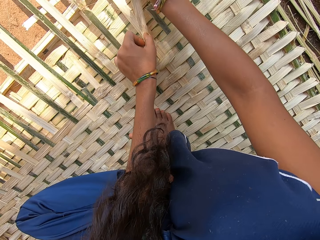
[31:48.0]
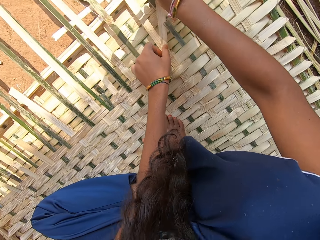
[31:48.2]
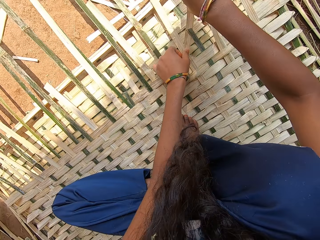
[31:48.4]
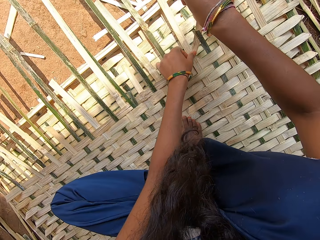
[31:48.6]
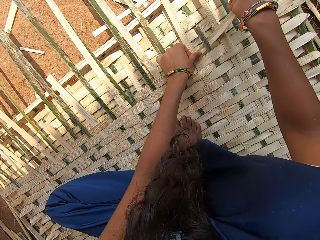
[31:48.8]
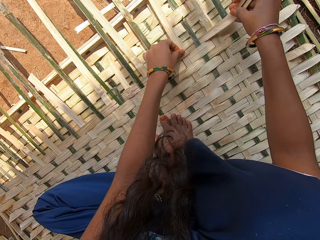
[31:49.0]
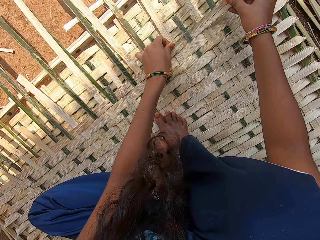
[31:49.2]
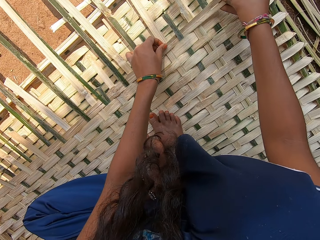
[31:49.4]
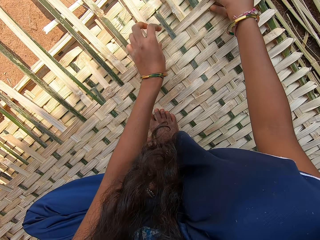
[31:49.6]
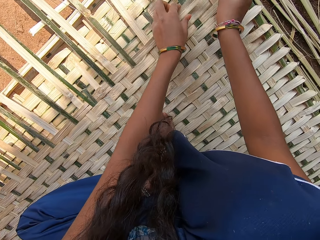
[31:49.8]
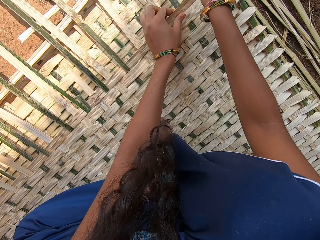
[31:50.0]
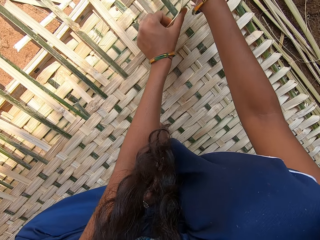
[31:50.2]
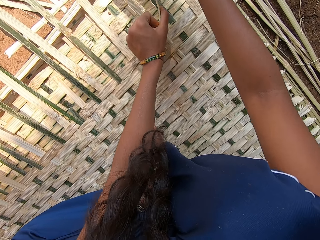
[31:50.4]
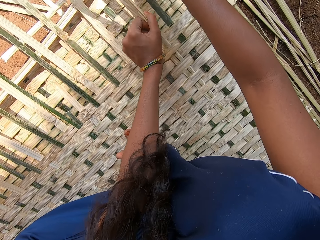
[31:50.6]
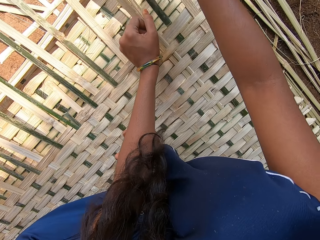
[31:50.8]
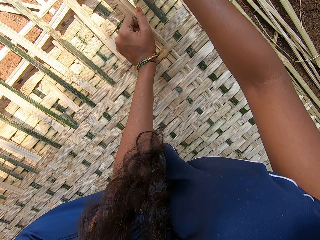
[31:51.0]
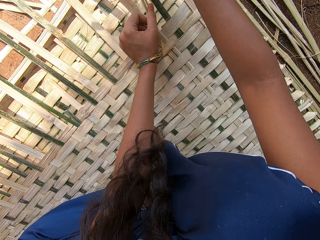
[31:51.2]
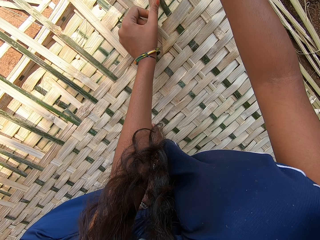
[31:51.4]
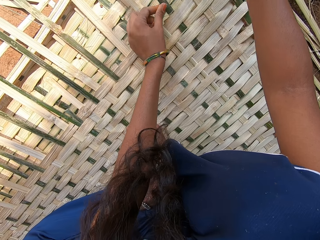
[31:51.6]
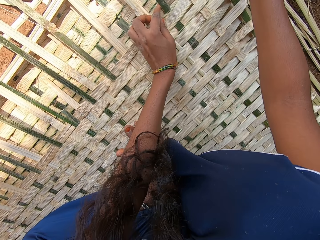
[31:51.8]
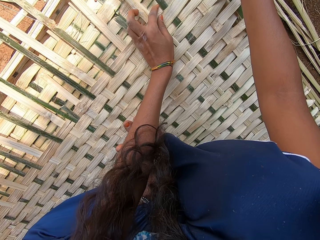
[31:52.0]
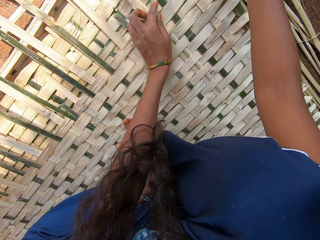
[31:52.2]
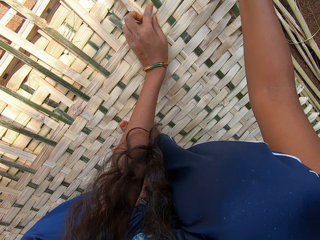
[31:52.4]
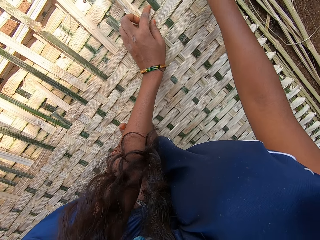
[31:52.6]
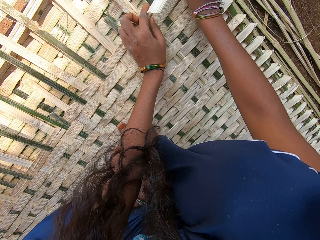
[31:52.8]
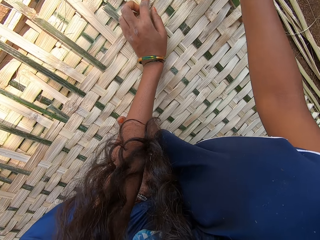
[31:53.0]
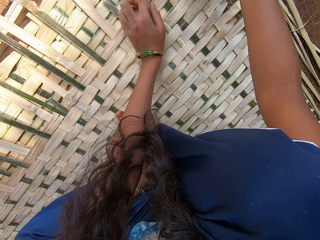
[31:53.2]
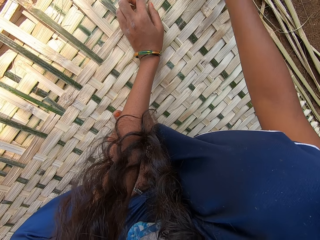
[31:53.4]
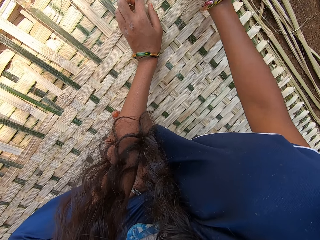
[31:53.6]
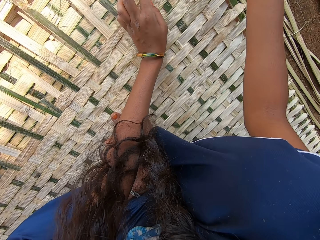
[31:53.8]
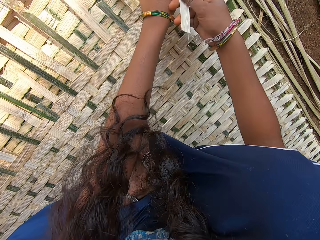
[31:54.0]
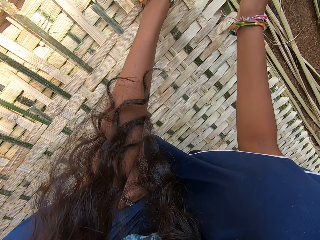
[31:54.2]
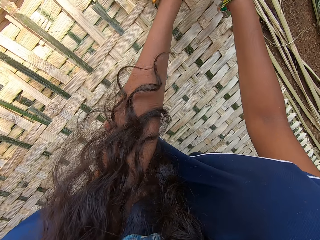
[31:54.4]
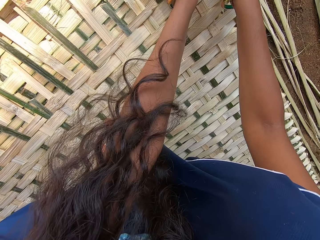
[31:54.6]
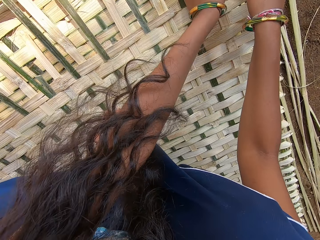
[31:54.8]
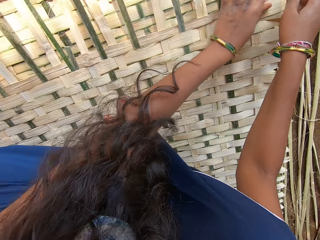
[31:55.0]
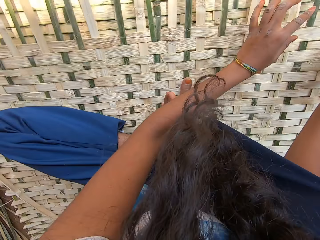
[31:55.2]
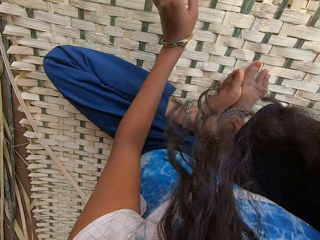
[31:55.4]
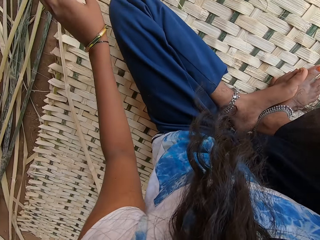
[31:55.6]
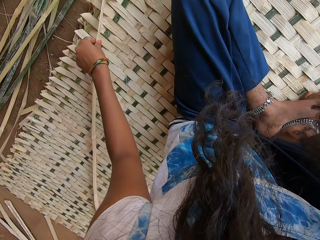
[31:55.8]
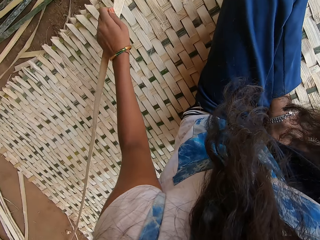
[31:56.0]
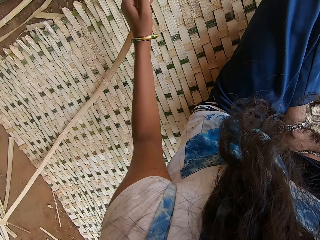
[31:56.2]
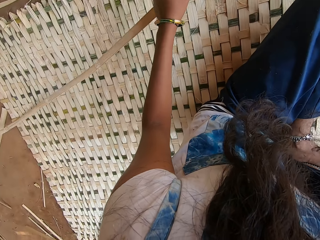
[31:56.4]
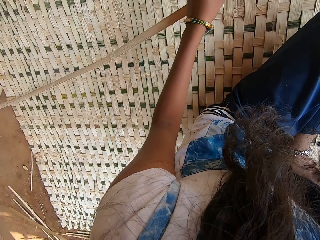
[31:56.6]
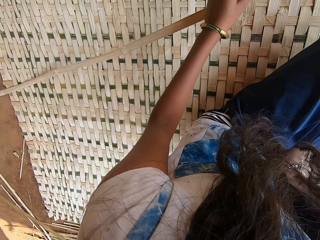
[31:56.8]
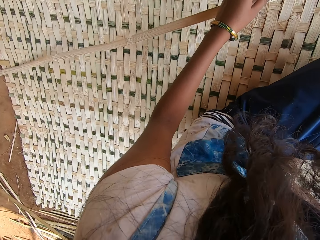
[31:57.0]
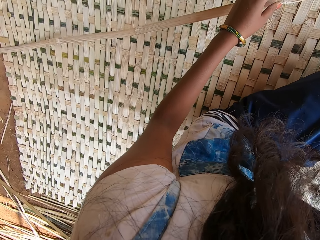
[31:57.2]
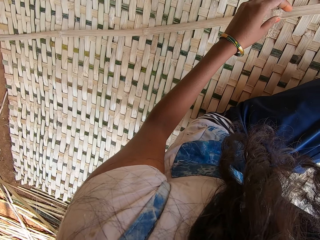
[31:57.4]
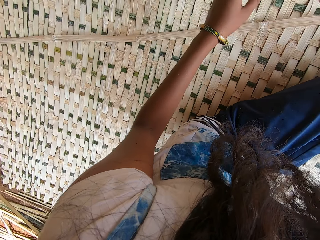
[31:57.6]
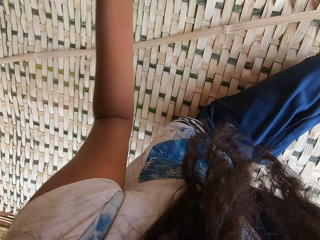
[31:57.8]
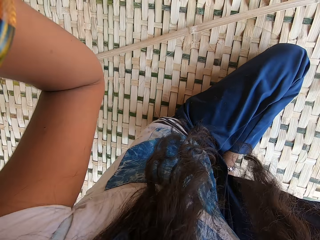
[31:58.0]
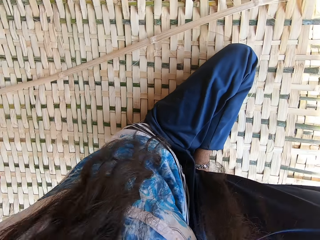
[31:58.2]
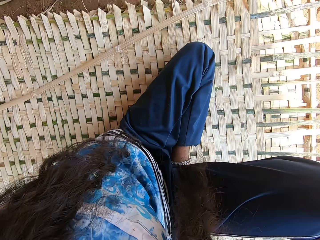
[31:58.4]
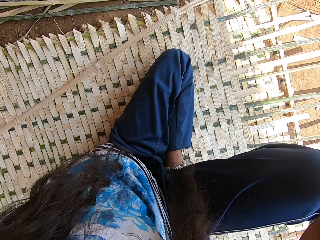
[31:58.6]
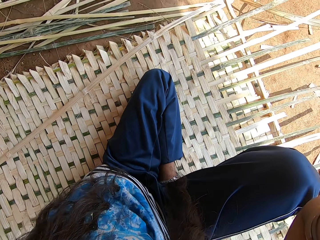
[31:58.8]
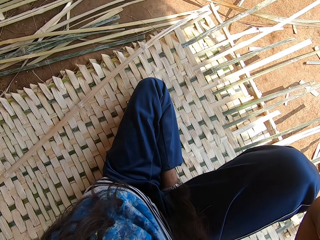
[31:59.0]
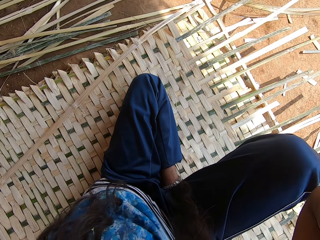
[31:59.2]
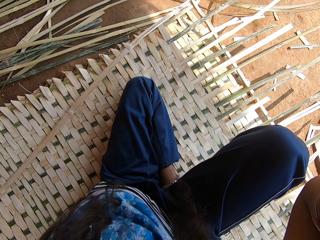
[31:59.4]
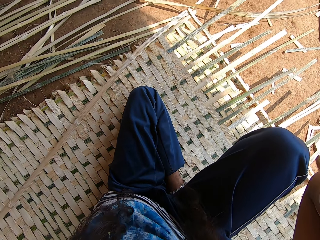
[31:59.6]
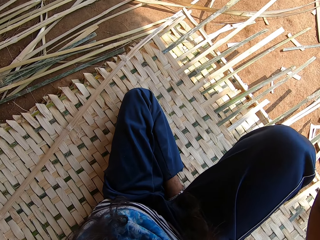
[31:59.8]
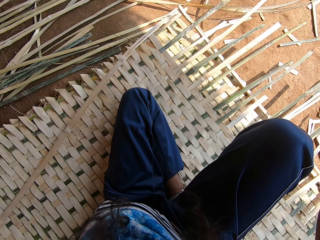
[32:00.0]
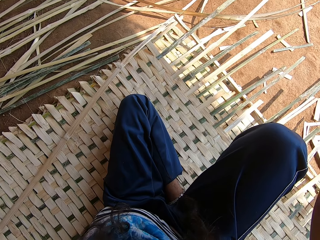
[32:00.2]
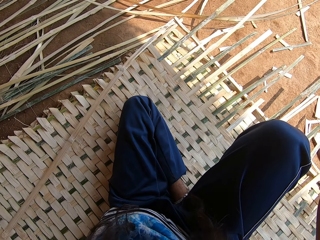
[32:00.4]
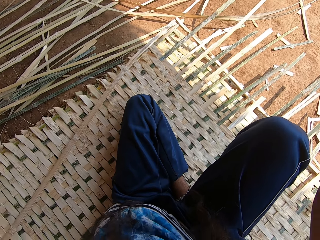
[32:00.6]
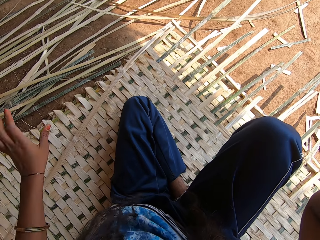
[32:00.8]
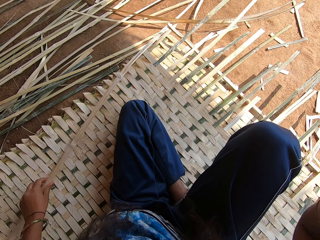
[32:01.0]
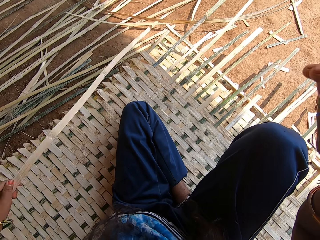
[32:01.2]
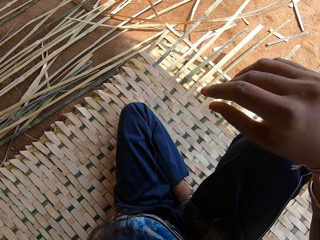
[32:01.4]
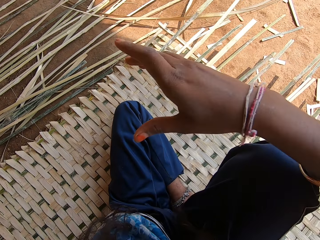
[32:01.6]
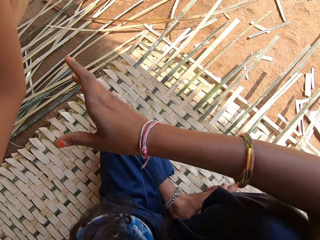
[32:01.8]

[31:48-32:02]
The camera wearer picks a reed from the mat. She drops the reed on the mat. She moves her hand. She adjusts the camera. She picks the reed from the mat.

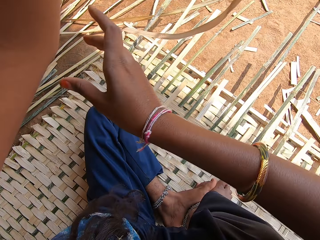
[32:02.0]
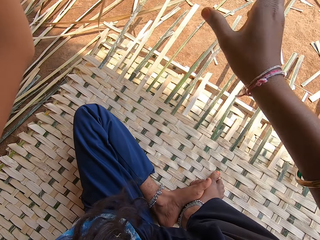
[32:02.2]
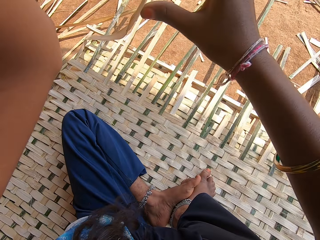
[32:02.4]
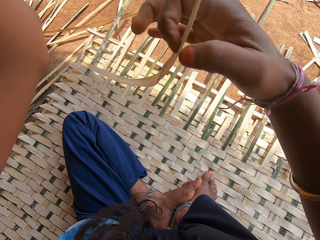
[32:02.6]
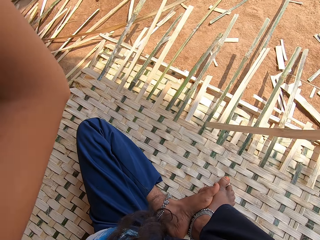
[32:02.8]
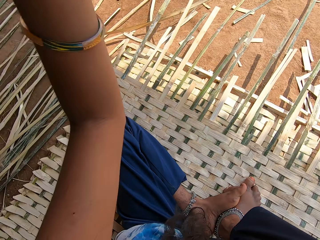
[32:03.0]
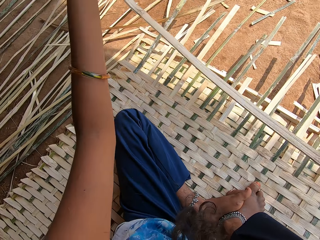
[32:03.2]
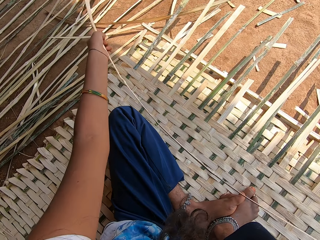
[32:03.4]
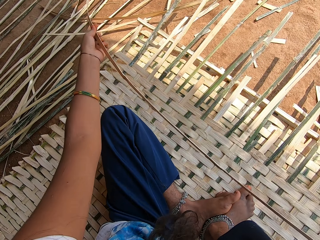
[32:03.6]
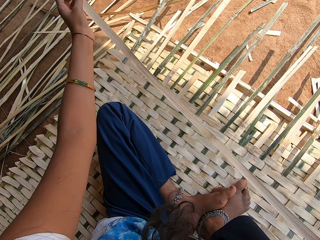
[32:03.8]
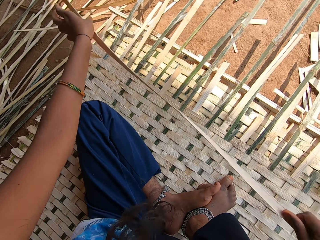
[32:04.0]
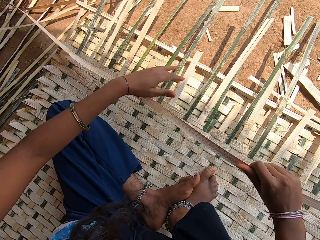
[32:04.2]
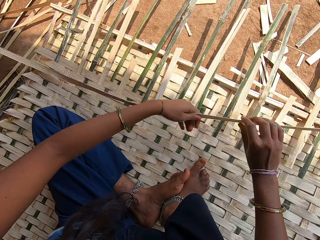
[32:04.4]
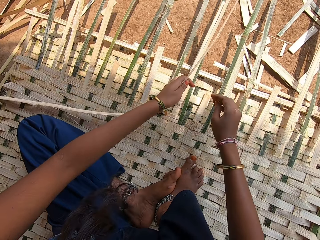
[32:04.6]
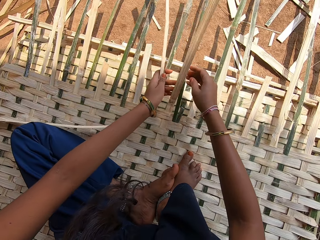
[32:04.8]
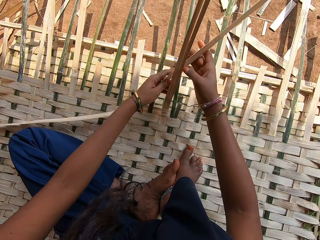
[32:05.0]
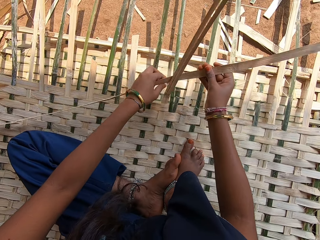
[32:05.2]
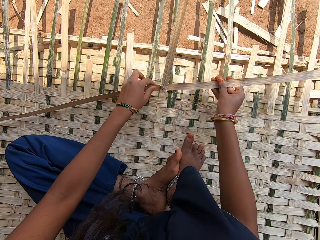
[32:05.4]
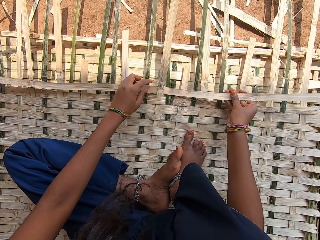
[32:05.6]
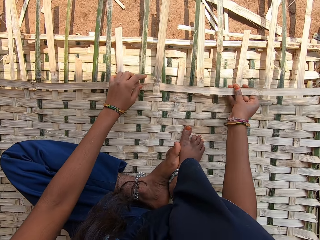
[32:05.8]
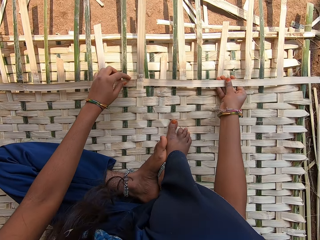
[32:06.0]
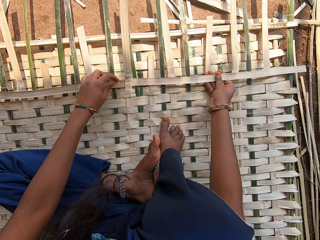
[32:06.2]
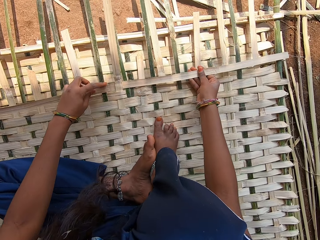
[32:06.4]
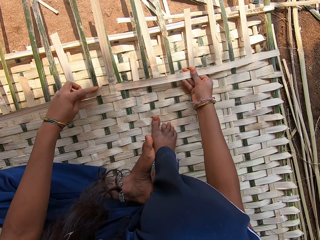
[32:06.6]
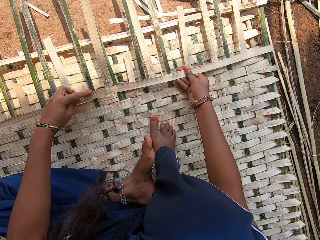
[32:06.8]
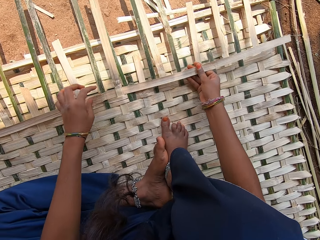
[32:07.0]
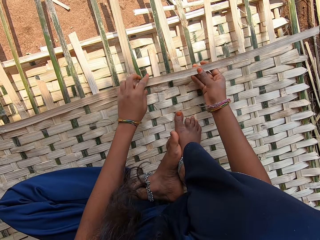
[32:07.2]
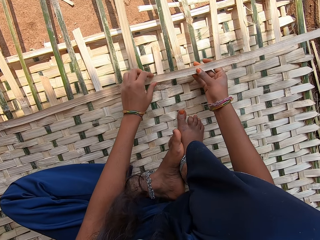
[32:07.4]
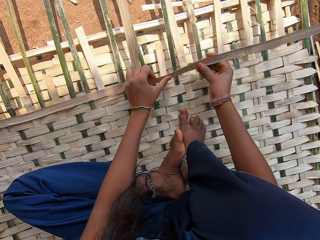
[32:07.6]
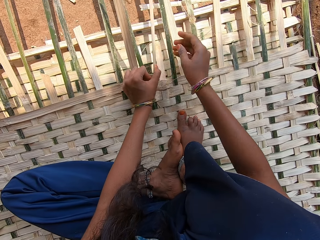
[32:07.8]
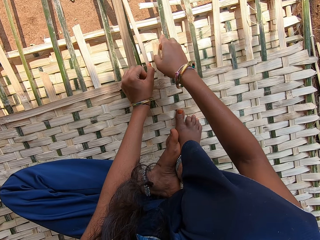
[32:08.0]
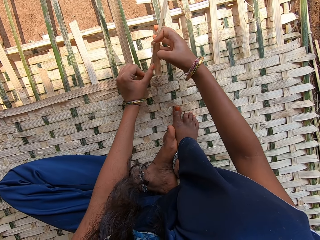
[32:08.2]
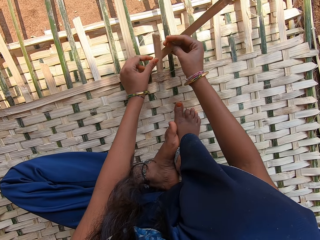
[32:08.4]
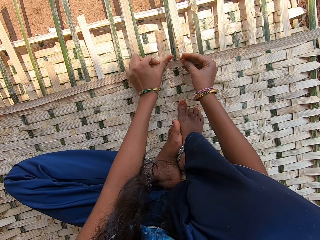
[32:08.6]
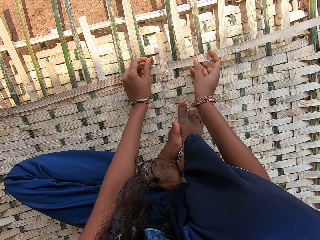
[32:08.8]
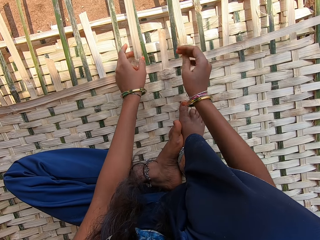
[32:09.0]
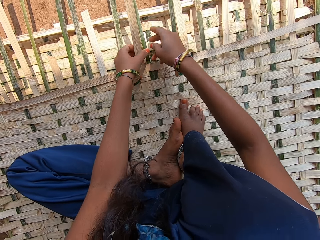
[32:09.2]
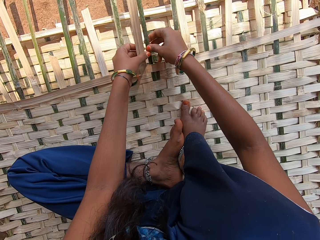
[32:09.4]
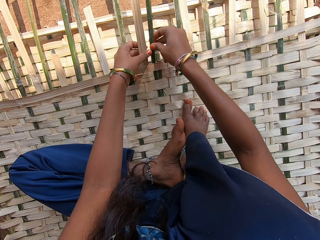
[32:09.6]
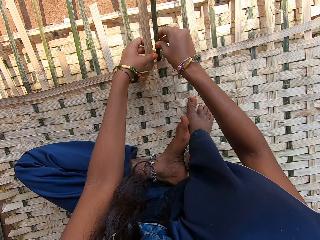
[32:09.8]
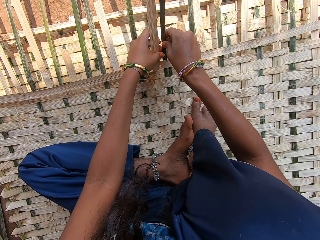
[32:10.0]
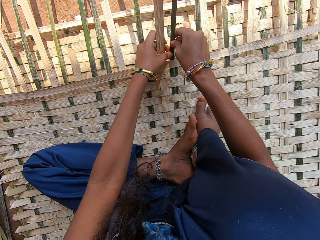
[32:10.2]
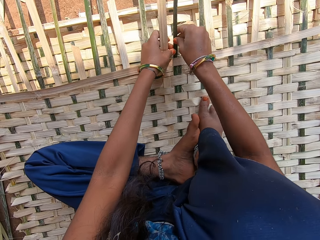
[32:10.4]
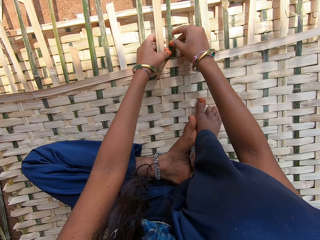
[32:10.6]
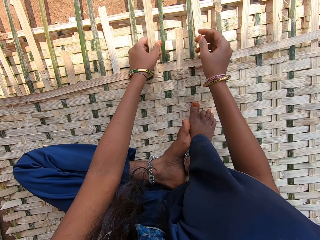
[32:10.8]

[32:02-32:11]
The camera wearer weaves a mat with reed.
